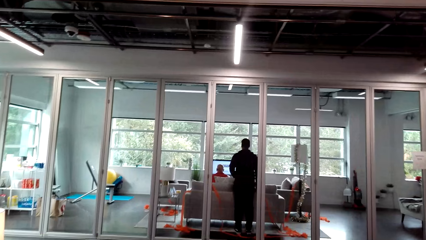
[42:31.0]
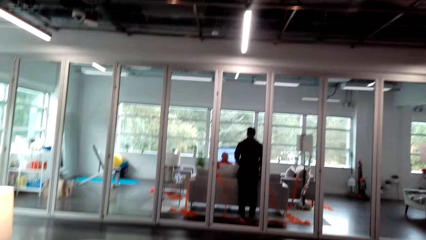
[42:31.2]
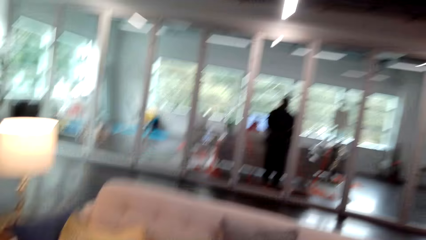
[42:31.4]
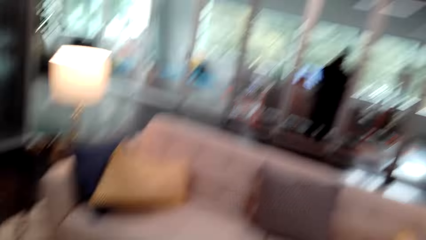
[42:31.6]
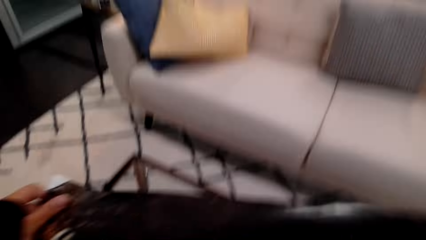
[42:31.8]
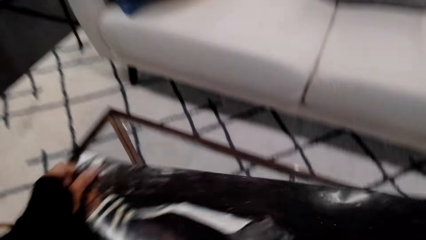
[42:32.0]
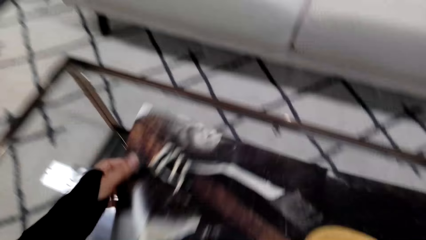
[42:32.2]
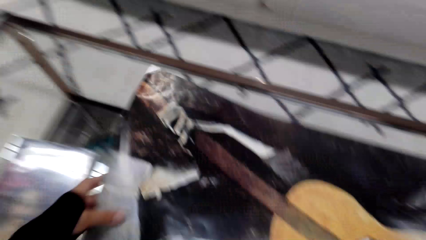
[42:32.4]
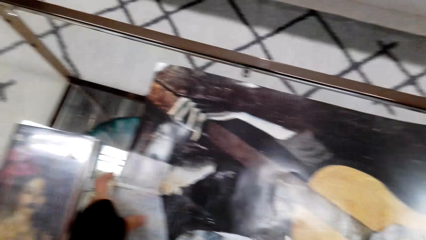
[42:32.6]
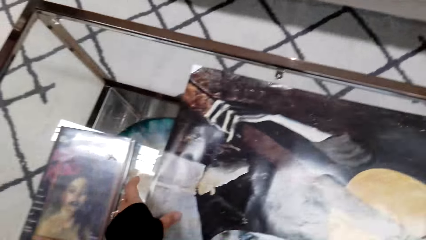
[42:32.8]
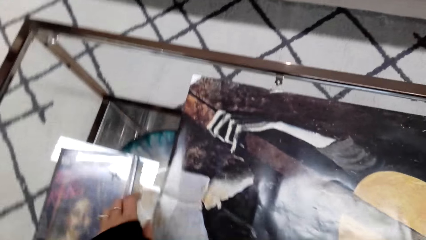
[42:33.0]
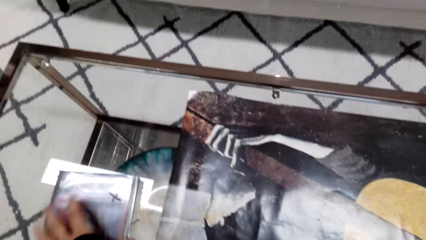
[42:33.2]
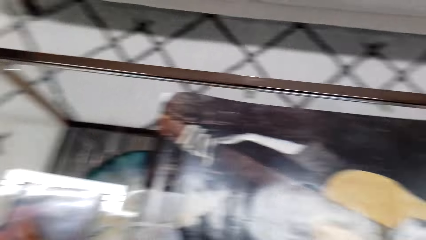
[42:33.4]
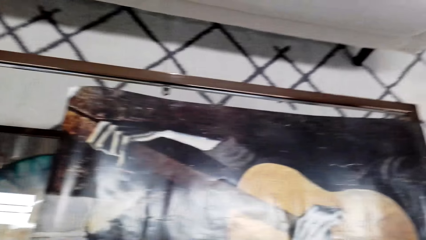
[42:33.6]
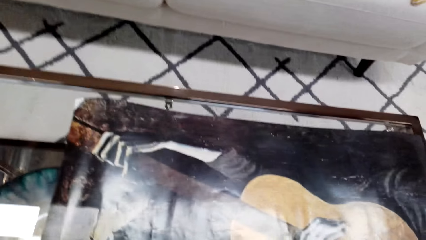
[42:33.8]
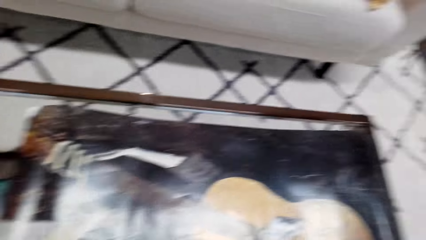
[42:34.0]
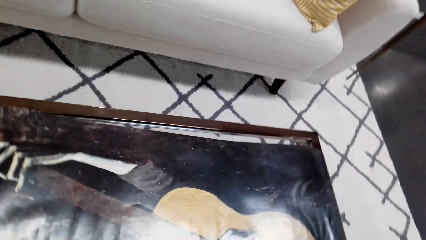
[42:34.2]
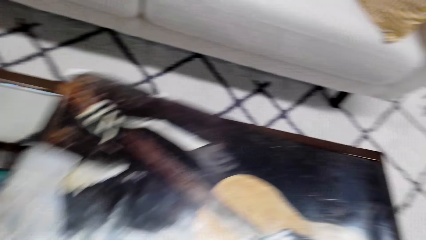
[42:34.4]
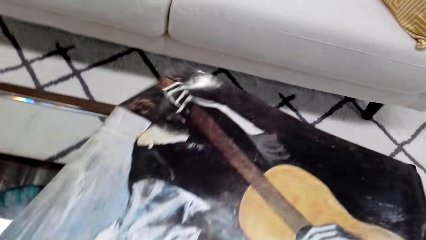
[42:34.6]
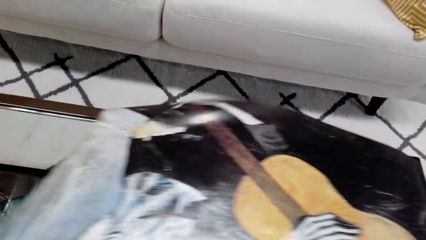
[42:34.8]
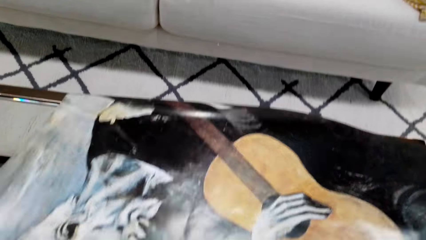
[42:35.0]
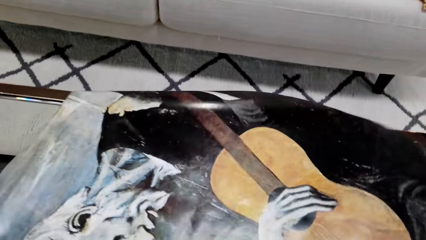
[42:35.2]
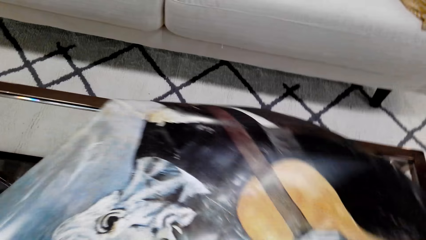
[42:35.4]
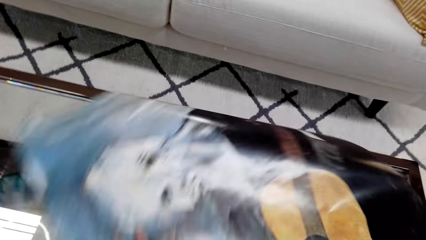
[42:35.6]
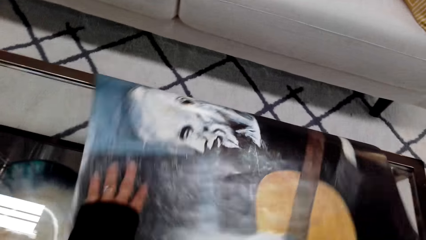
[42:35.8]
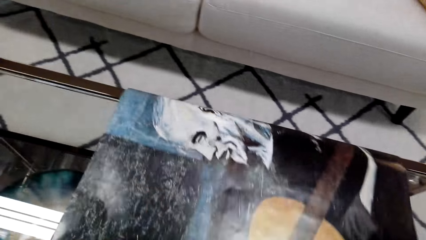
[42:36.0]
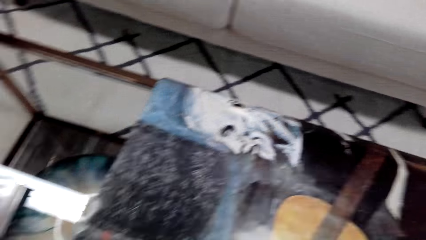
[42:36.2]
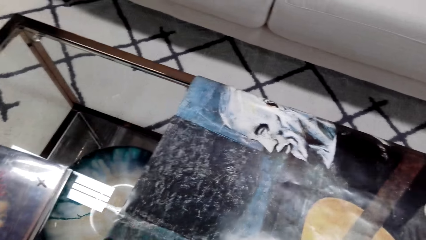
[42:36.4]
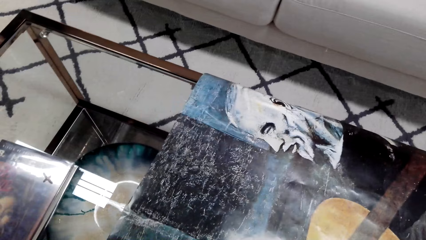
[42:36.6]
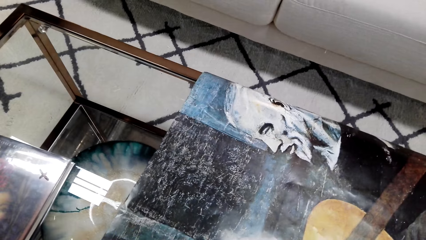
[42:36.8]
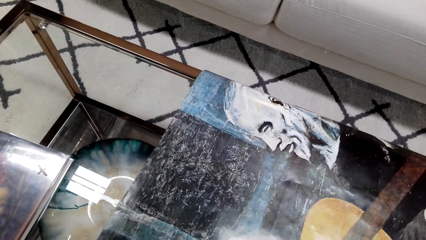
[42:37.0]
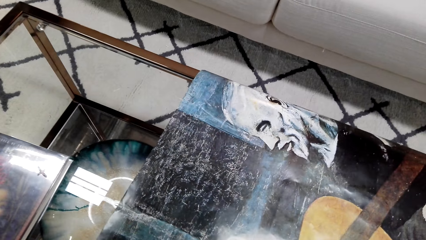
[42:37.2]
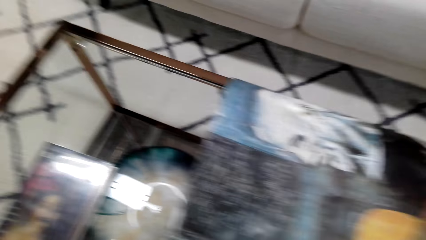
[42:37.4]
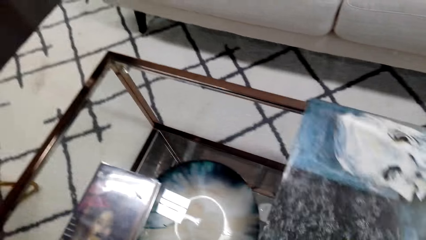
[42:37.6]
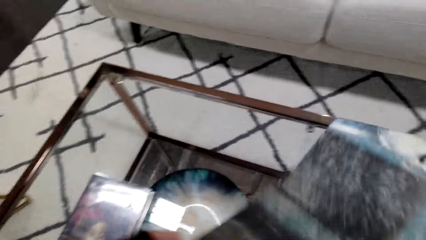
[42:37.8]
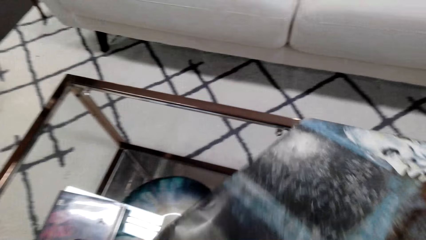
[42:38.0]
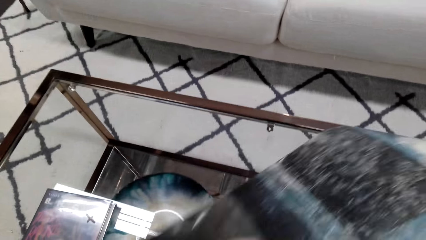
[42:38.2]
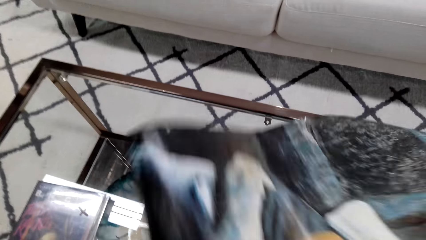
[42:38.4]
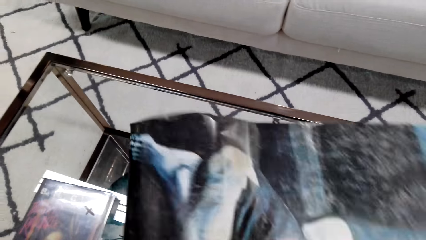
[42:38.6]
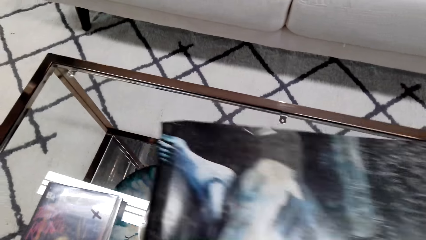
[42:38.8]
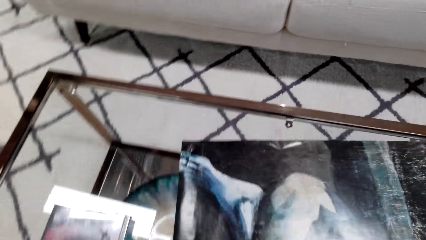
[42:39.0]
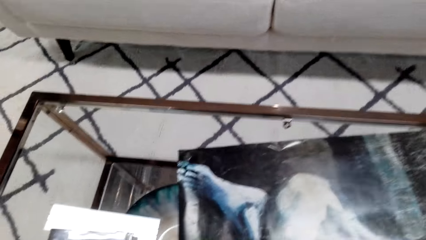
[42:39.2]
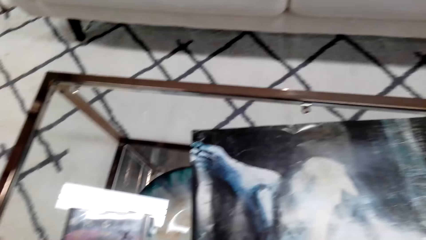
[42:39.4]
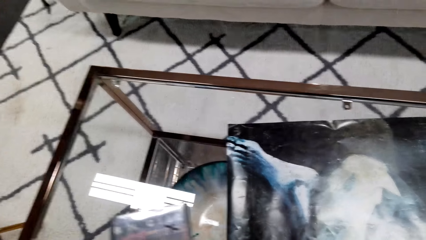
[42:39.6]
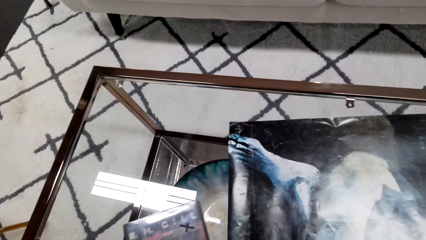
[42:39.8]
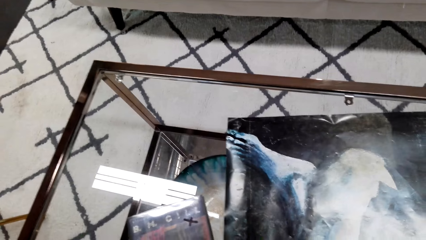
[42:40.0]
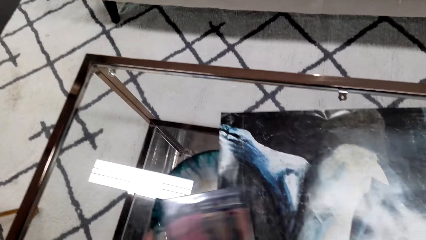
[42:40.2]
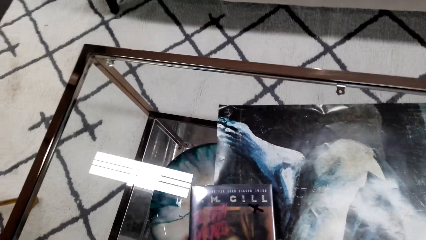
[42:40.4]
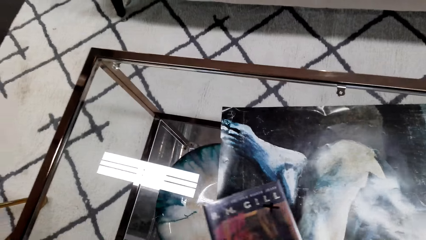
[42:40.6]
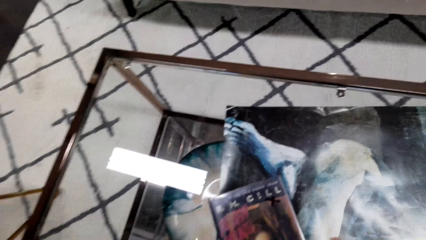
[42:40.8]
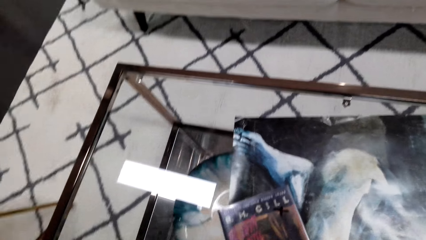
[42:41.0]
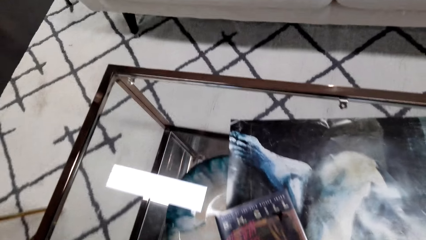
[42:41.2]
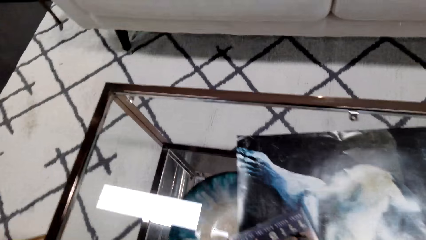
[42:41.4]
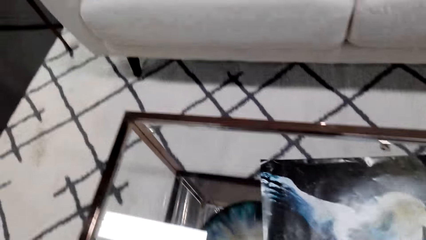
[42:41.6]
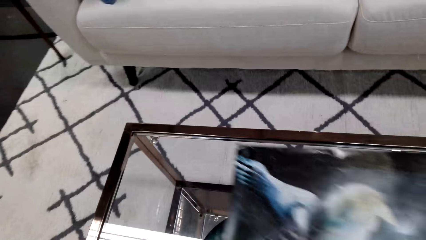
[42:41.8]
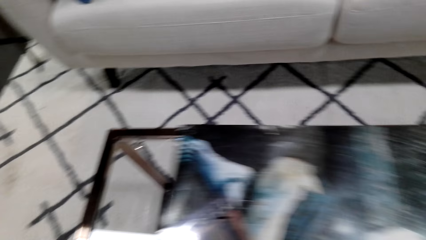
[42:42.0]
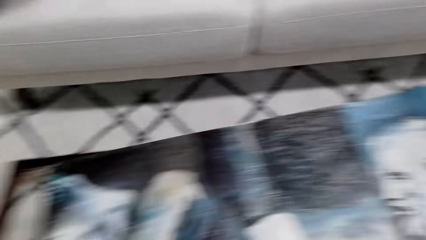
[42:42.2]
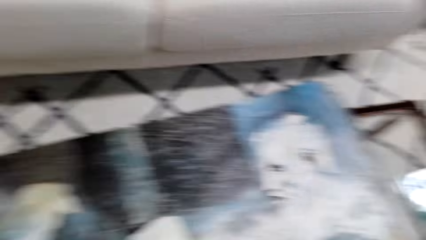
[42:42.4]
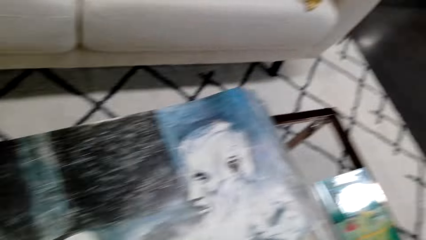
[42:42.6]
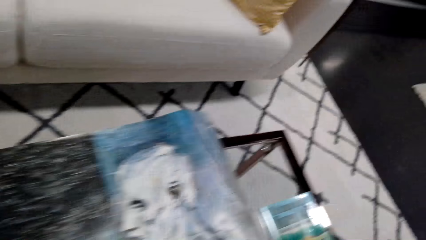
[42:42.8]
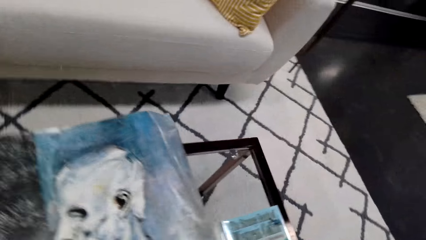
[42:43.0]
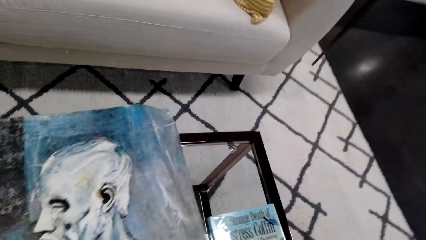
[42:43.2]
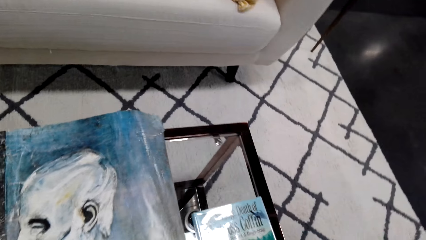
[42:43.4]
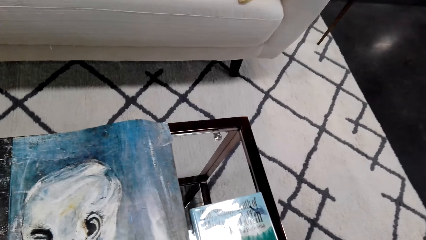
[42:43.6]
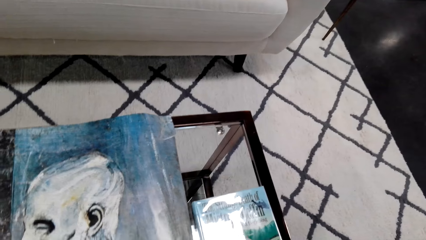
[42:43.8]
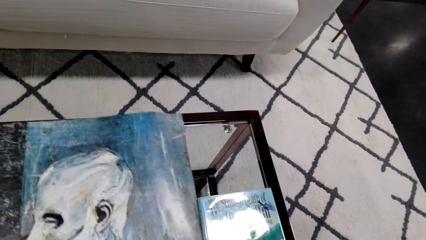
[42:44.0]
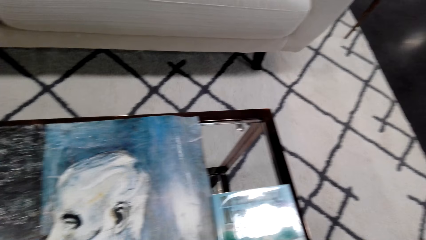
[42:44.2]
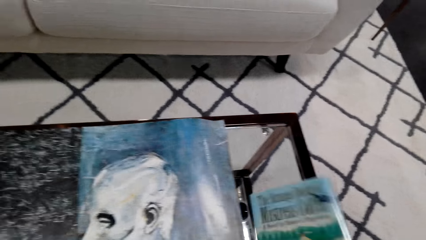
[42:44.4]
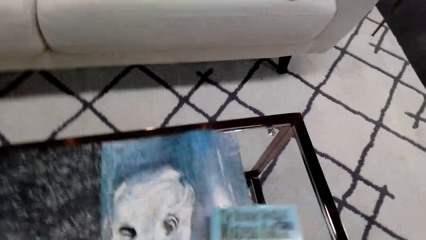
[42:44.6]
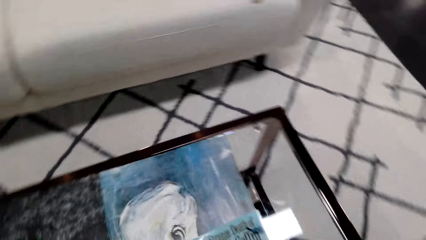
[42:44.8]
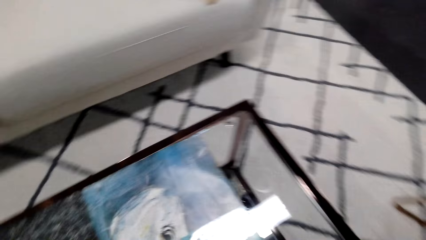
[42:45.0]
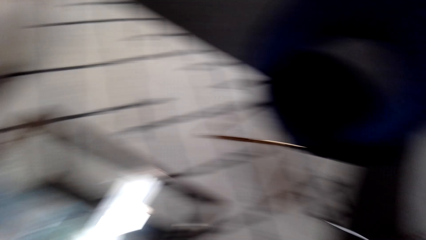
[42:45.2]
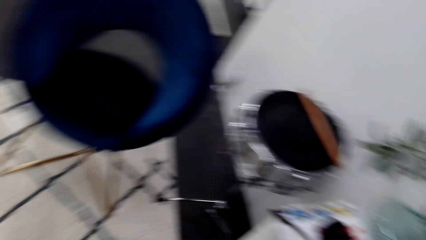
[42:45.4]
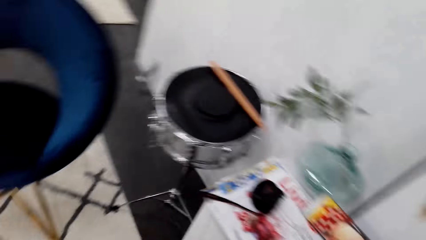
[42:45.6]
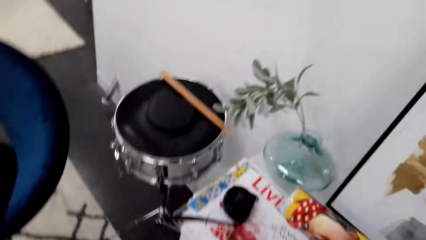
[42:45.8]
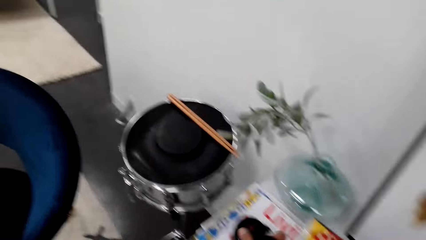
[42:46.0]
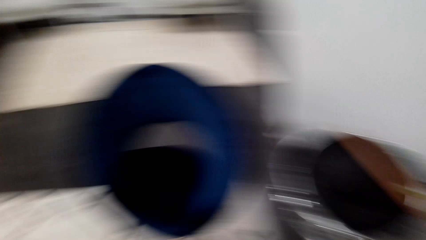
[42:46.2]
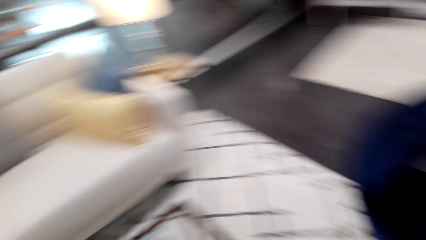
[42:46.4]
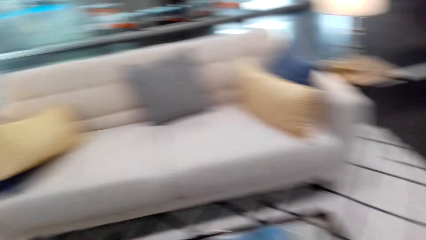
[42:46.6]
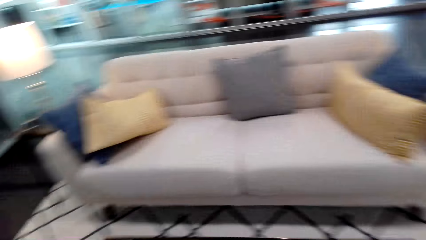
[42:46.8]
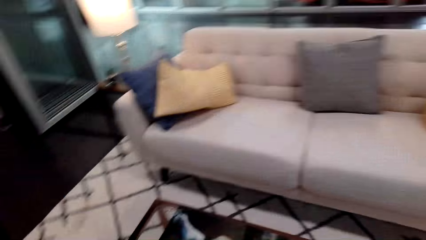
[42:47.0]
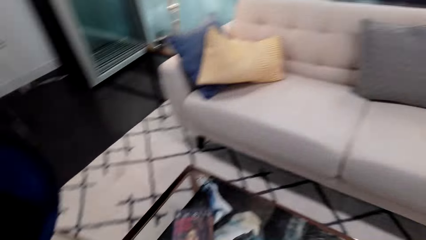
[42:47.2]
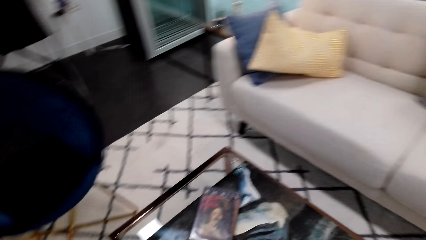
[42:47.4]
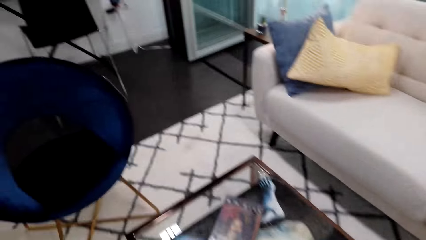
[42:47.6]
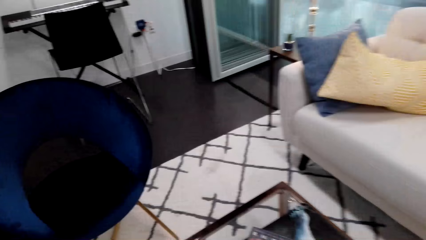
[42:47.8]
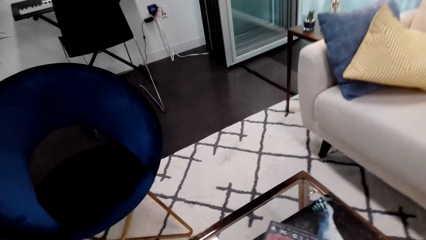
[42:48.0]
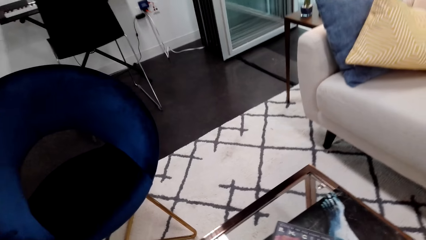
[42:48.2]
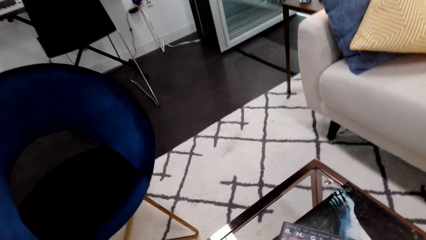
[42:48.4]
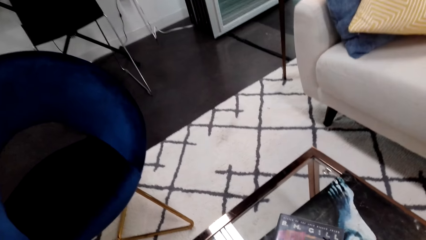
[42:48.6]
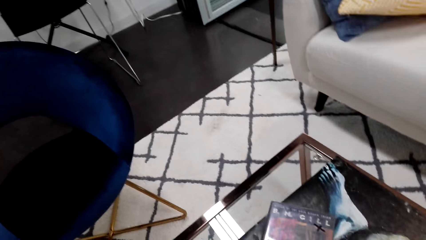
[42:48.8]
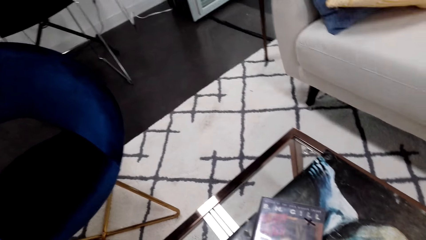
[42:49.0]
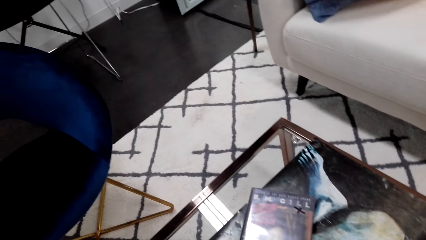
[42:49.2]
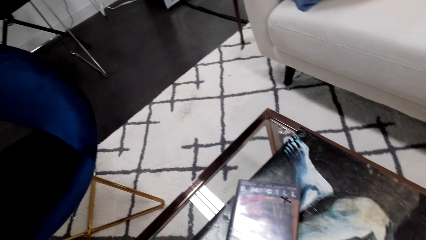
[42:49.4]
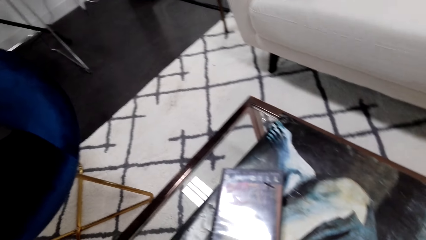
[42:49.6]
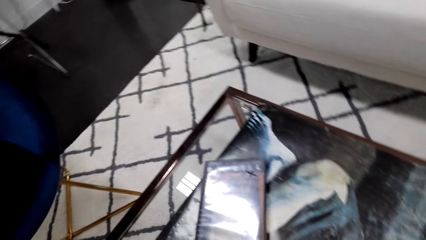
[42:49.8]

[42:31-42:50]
The camera wearer unfolds the painting or wall art. They put the painting on the table. They move the wall art. They adjust the painting on the table. They move the book. They move the wall art. They move the book. They look around. They measure the table.
